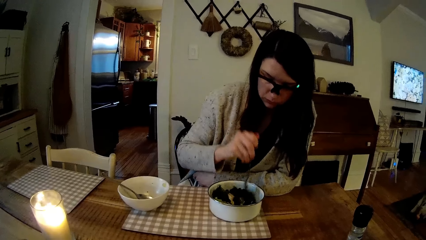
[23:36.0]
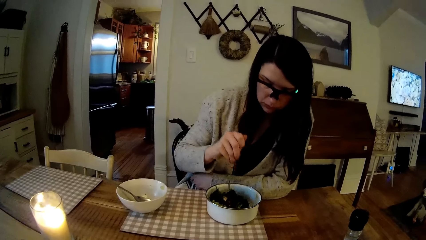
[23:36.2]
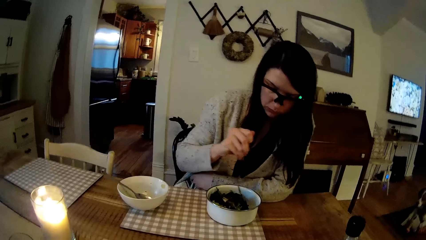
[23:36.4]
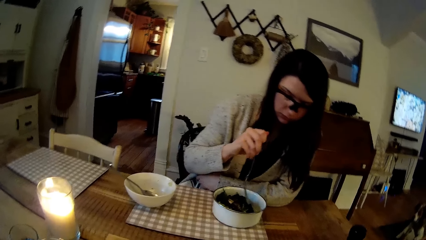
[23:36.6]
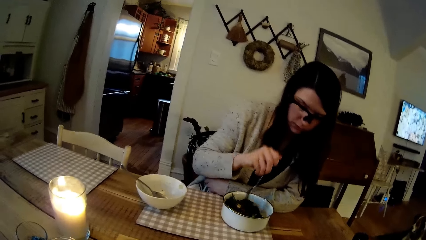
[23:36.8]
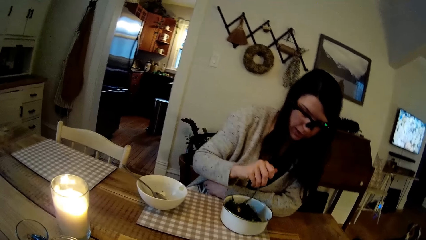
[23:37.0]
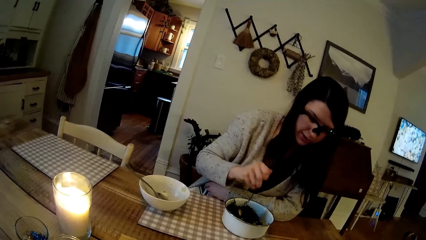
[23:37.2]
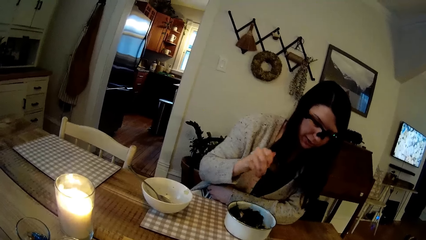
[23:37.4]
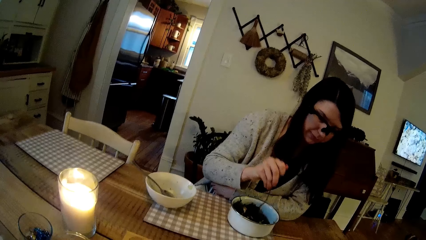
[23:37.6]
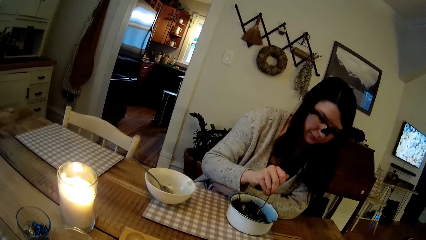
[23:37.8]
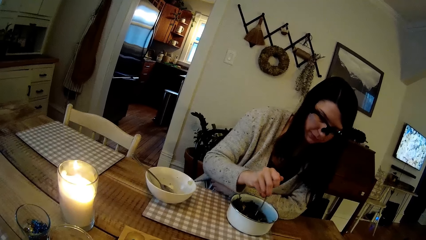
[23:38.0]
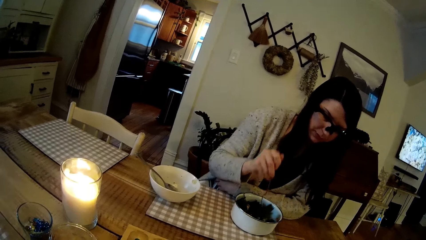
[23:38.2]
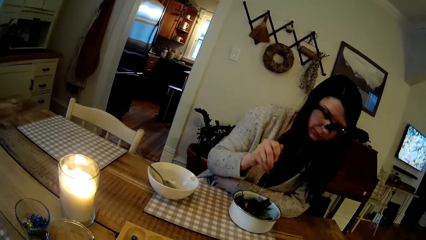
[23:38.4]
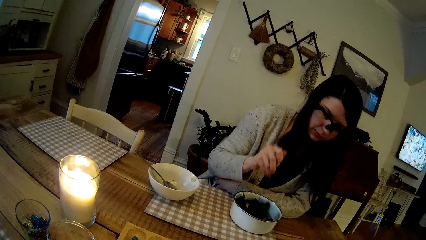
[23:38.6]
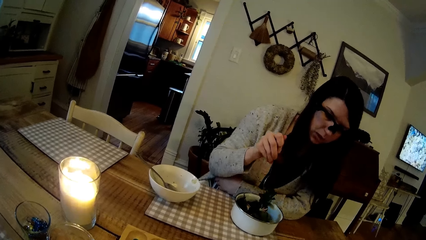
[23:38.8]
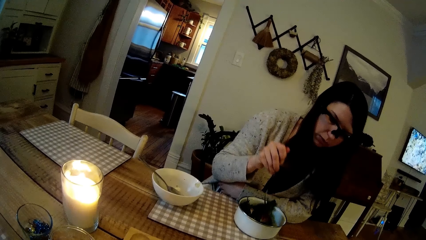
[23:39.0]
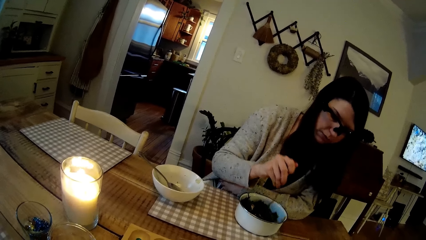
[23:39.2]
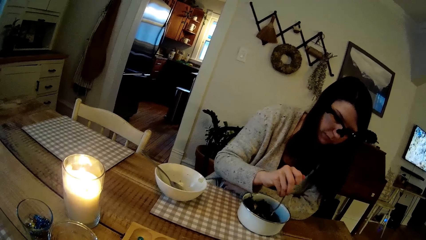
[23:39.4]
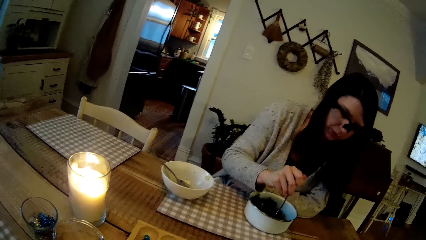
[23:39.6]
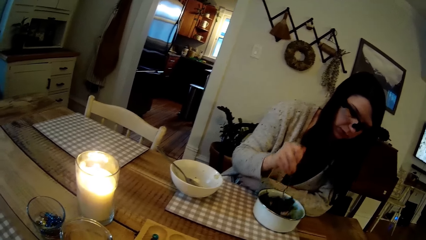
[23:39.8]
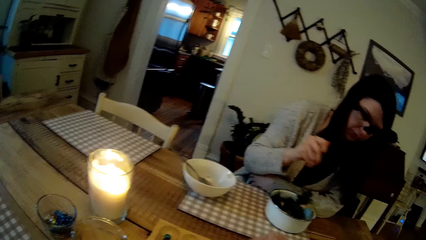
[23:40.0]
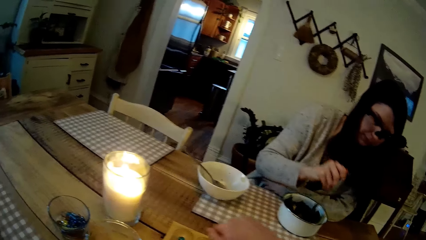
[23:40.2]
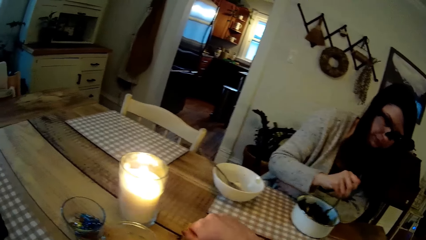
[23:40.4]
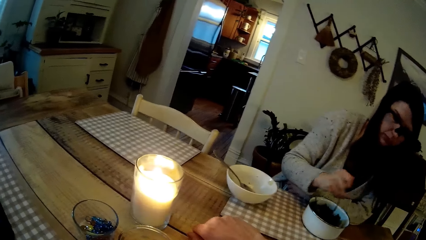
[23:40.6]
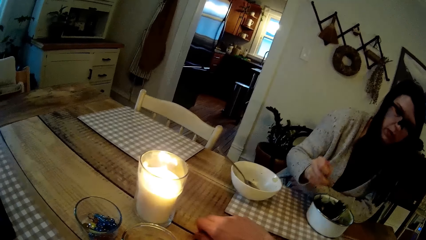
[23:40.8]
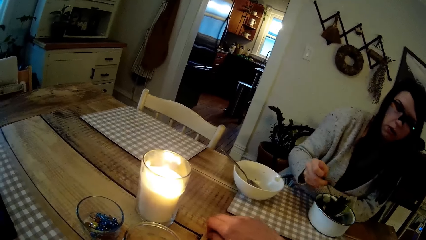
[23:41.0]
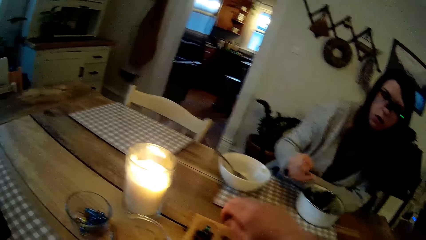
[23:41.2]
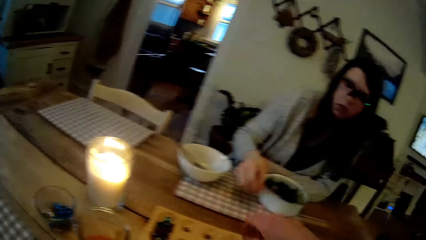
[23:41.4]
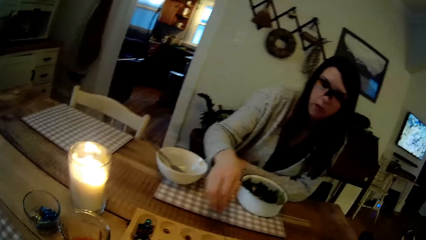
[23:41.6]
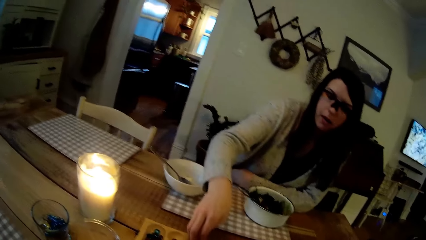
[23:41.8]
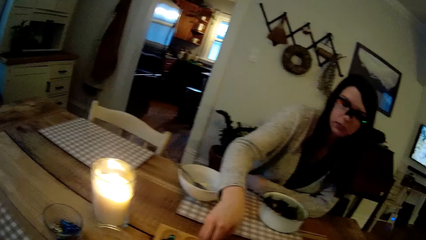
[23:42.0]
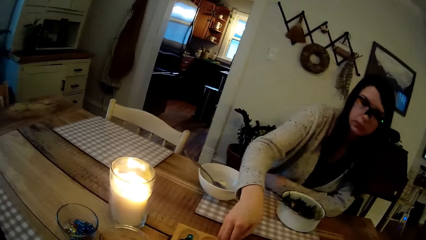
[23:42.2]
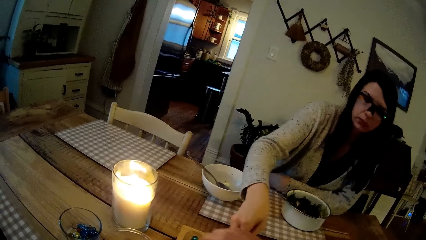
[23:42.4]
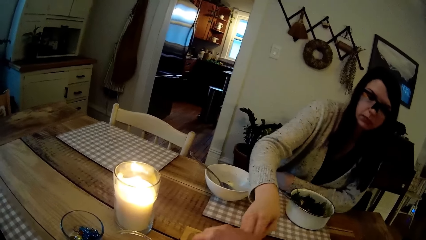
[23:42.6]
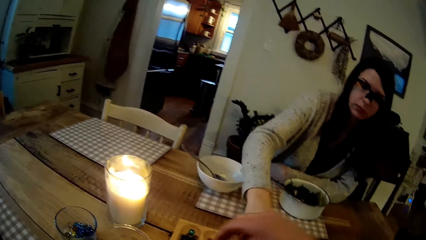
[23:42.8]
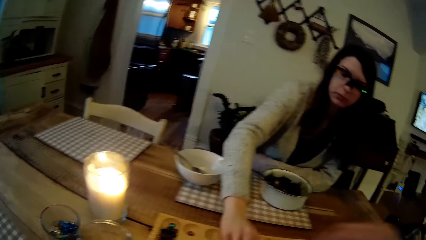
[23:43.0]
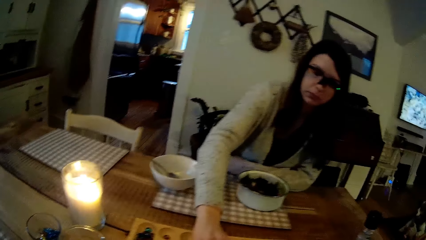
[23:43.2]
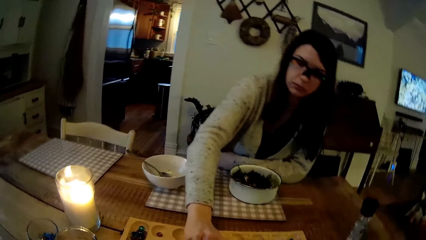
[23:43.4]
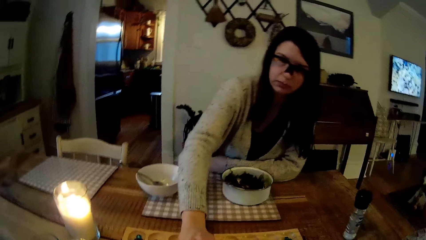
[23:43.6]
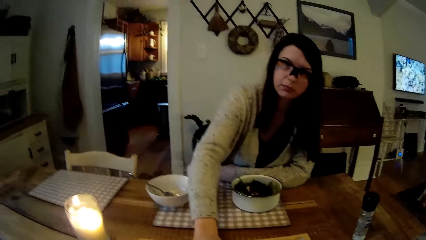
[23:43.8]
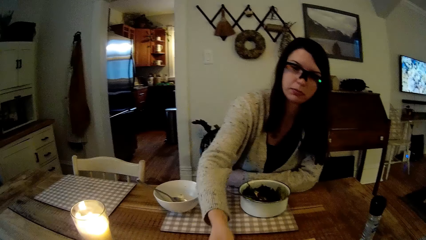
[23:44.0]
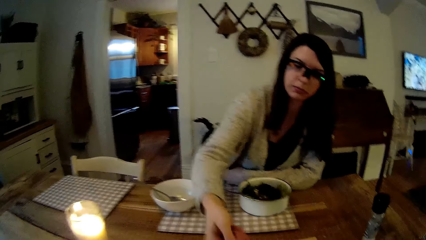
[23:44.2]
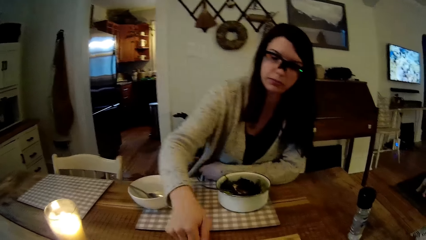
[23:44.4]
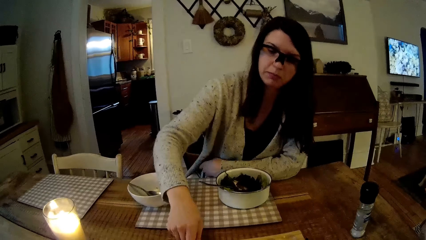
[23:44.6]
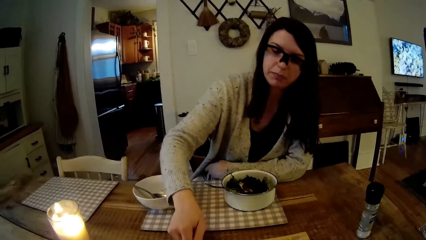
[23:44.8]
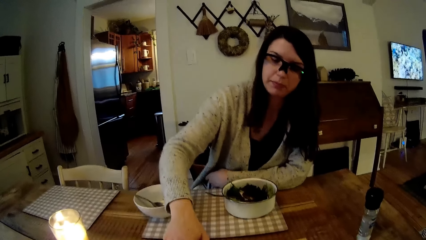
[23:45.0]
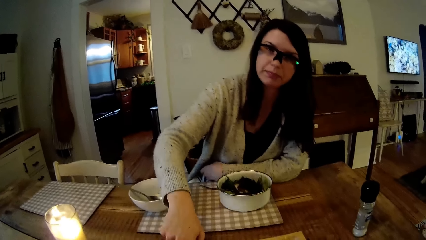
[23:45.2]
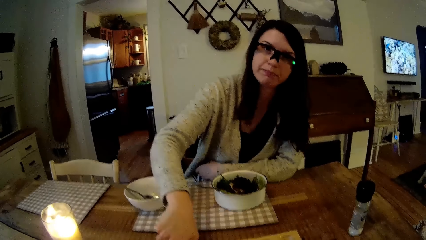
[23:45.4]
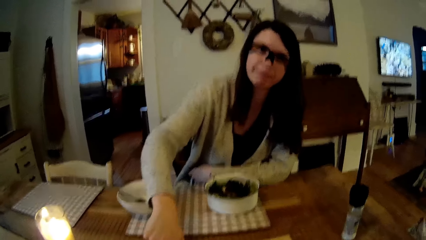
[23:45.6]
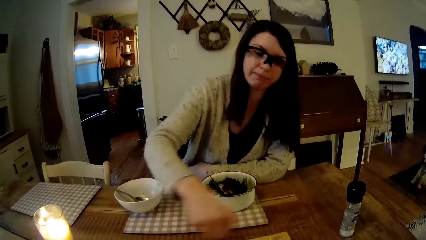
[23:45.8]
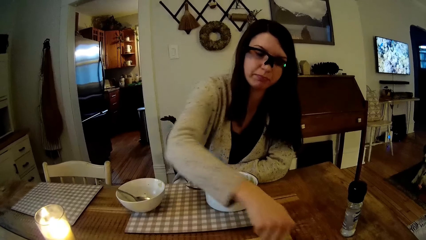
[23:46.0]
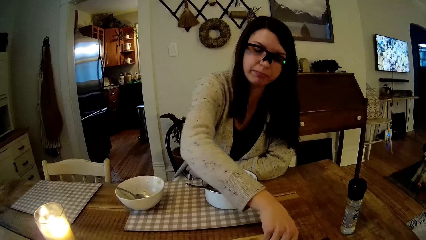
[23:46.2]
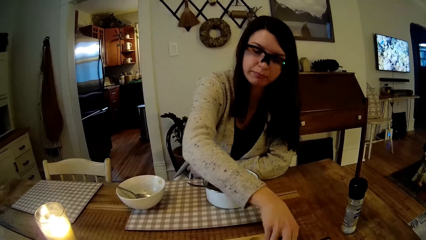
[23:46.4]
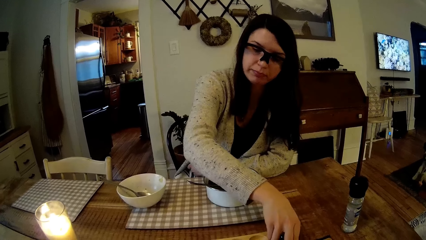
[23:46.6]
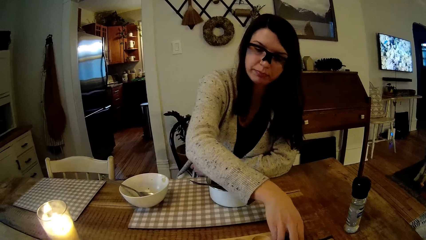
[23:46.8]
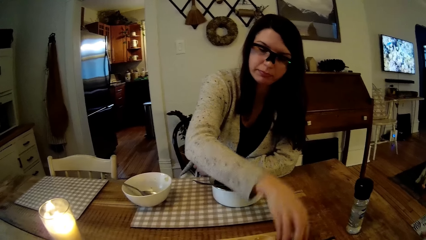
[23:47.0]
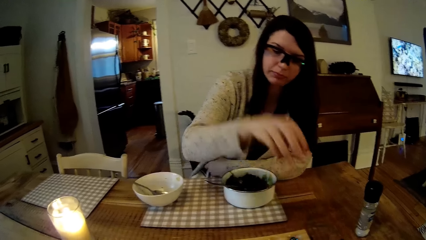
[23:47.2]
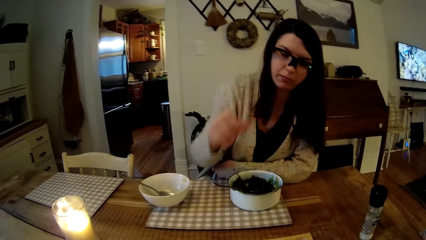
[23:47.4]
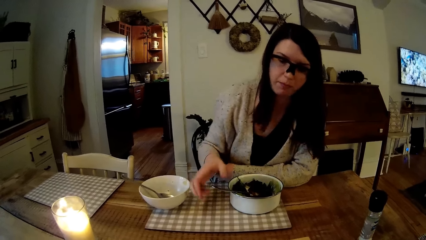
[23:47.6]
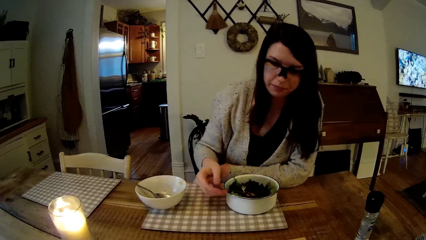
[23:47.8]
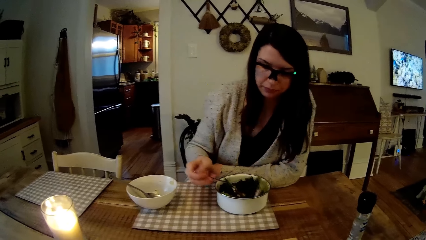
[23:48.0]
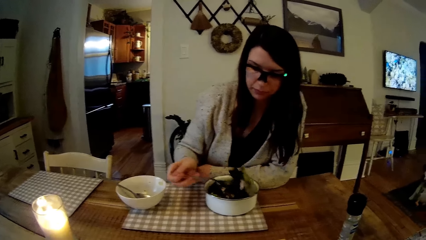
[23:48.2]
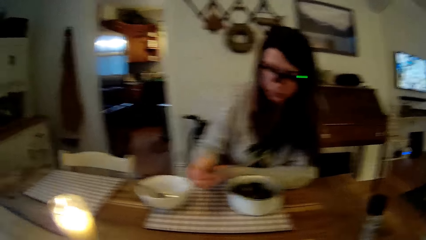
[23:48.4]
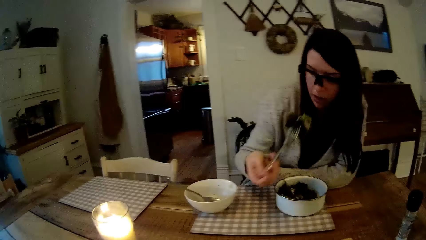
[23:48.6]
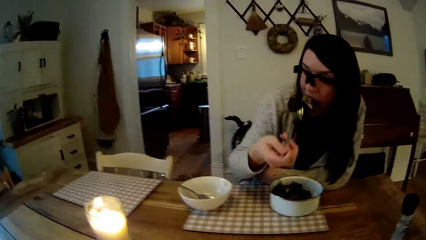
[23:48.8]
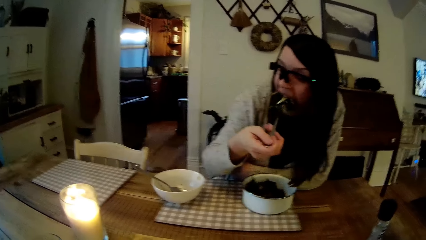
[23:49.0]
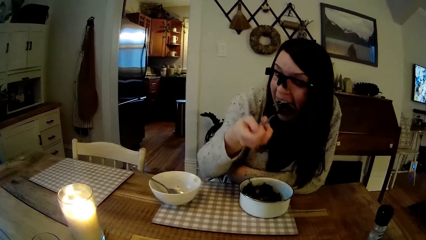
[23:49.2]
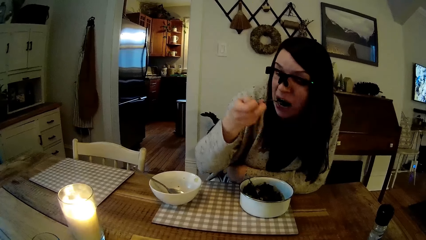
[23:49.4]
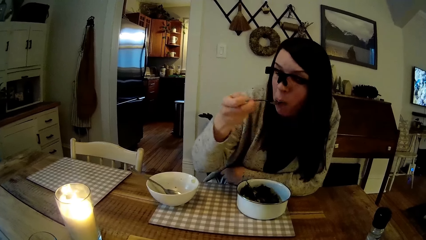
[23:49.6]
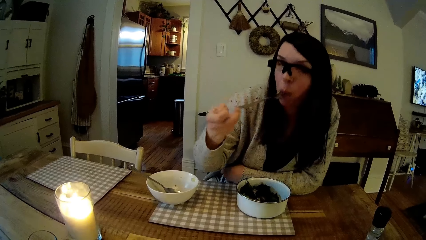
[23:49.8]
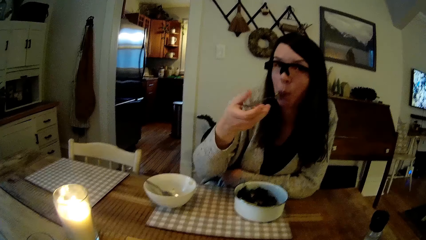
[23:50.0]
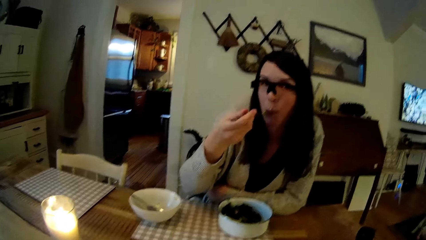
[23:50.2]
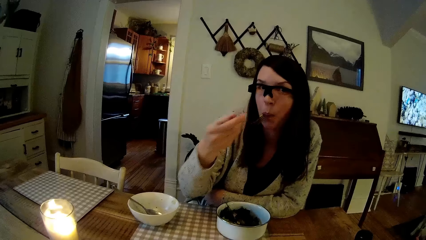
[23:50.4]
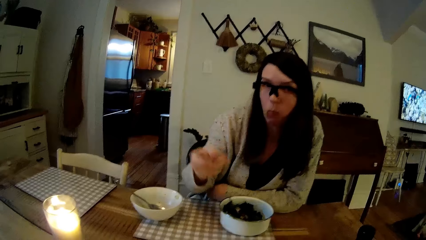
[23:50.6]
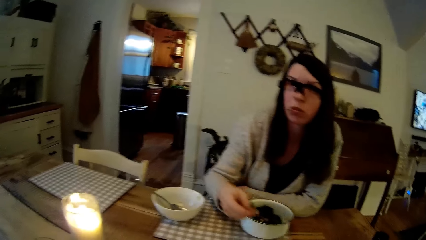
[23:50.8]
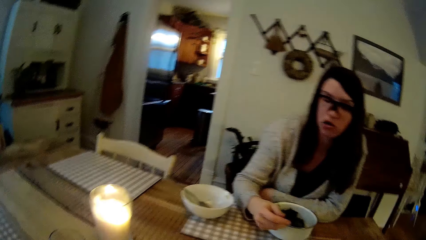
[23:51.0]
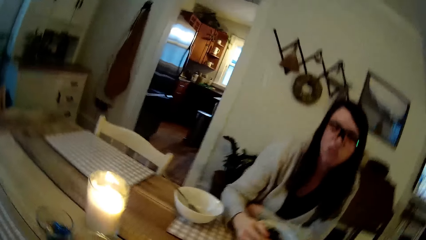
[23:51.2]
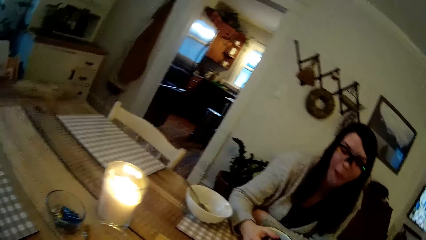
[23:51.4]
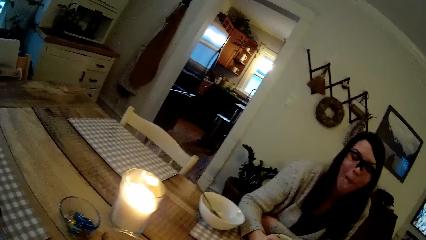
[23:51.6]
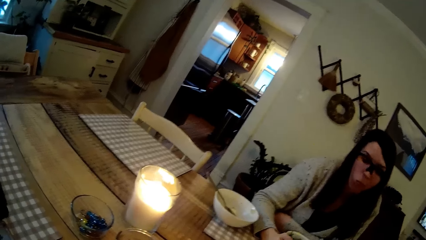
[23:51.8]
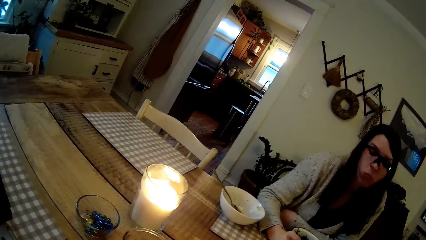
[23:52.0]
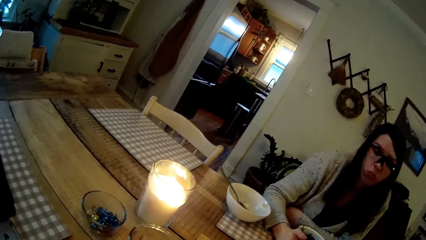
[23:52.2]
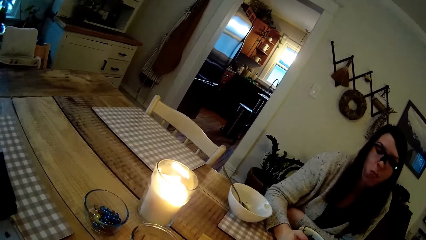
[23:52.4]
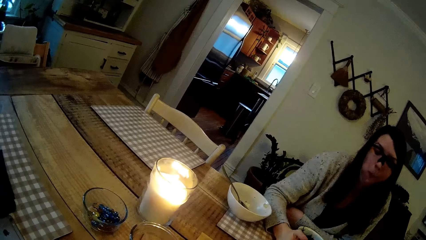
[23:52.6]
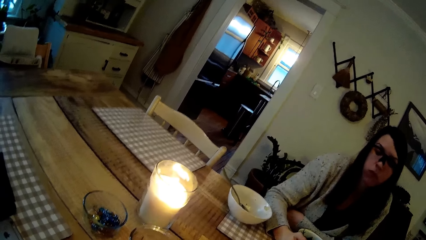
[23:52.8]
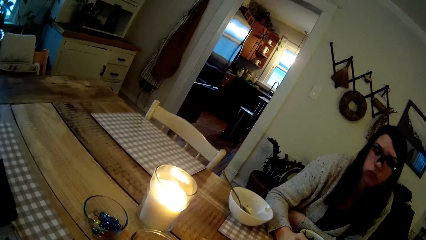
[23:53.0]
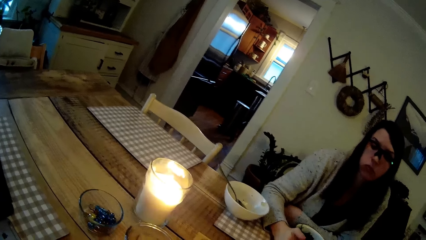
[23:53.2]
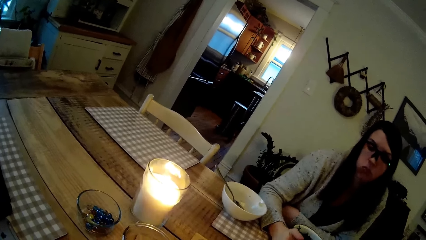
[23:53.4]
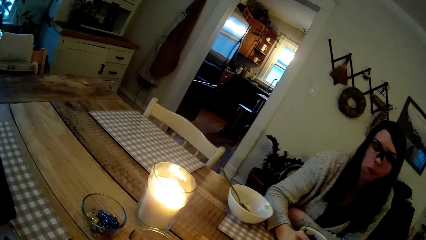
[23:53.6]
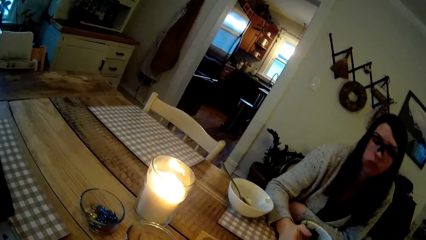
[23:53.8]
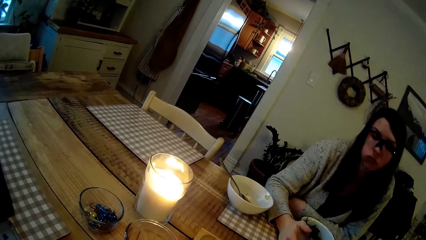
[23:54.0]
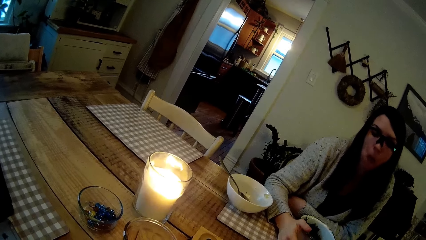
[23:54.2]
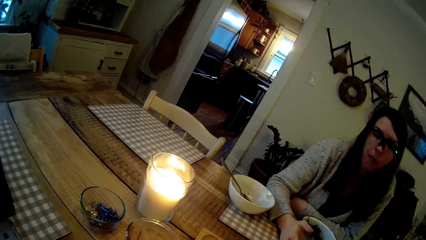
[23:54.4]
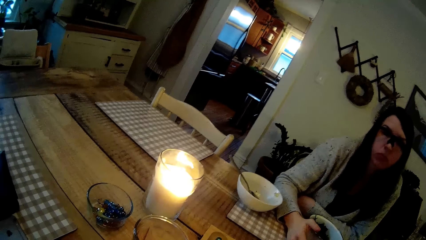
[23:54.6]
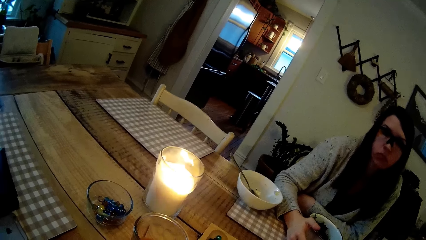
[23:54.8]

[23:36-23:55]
A woman scoops food from the bowl. The camera wearer plays Awele on the table with his right hand. He drops the marbles in the wooden board. The woman drops the fork in her right hand into the bowl on the table. The woman picks up the marbles in the wooden board. The camera wearer drops the Awele seeds into the Awele board on the table with his right hand. The woman plays Awele on the table with her right hand. The woman drops the marbles in the wooden board. The woman picks up the fork. The woman eats the vegetables from the bowl on the table with the fork in her right hand. The woman nods her head. The woman drops the fork from her right hand into the bowl on the table.
